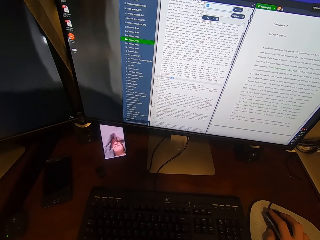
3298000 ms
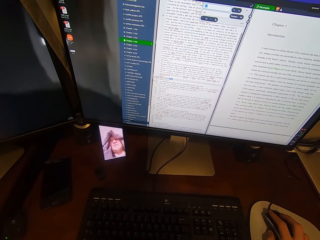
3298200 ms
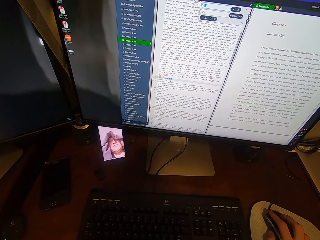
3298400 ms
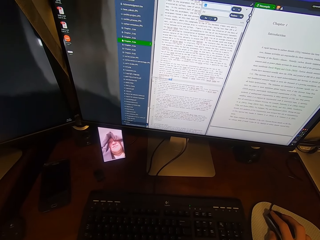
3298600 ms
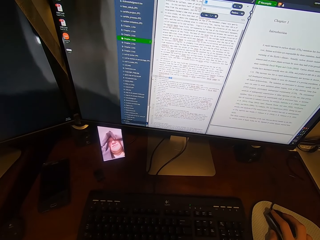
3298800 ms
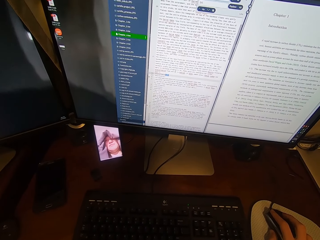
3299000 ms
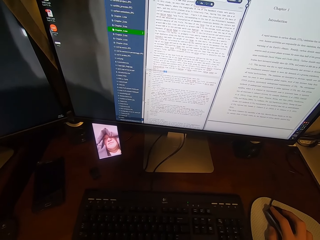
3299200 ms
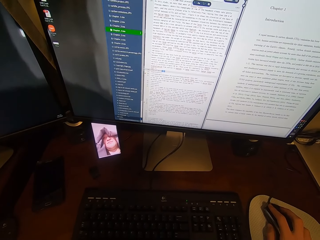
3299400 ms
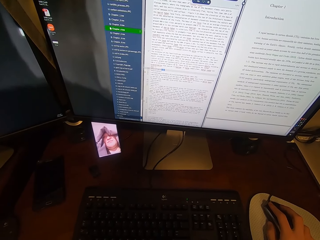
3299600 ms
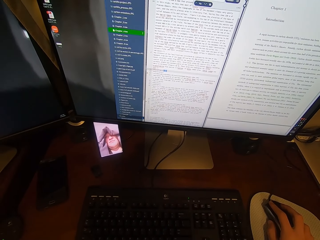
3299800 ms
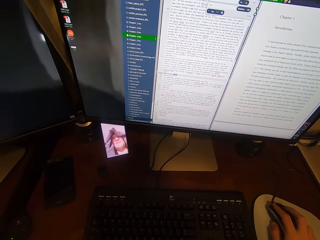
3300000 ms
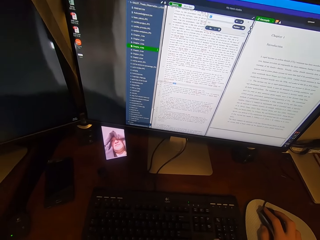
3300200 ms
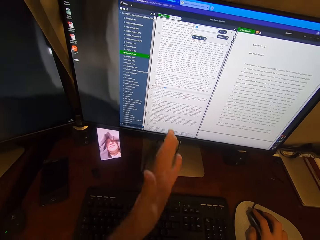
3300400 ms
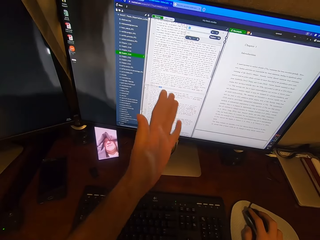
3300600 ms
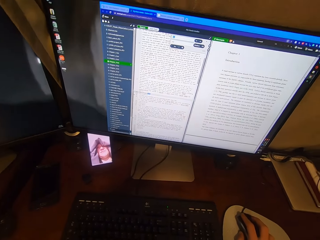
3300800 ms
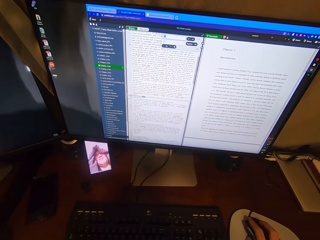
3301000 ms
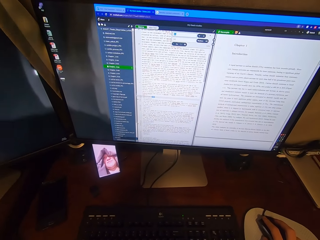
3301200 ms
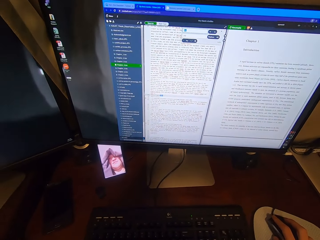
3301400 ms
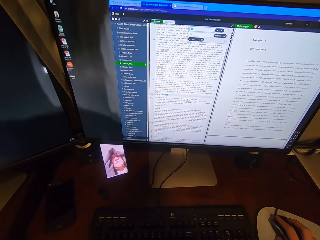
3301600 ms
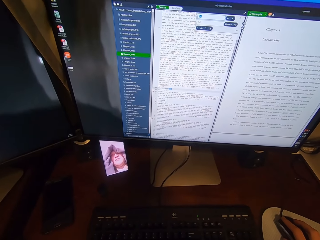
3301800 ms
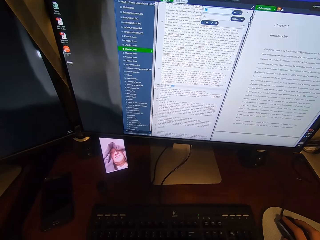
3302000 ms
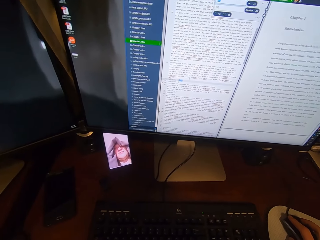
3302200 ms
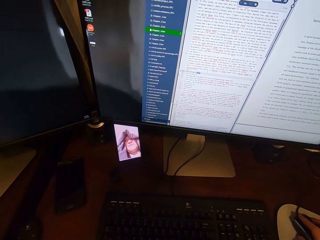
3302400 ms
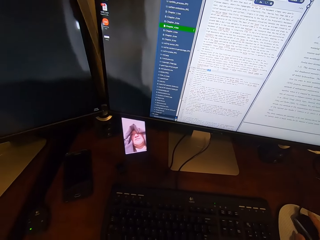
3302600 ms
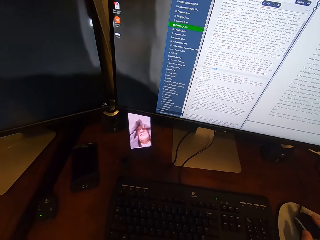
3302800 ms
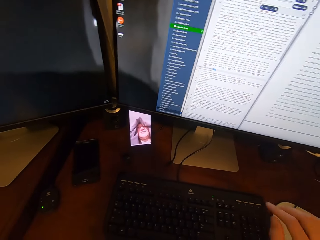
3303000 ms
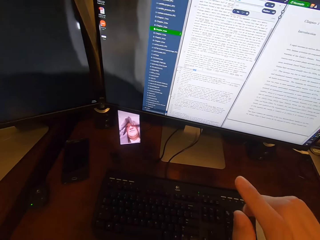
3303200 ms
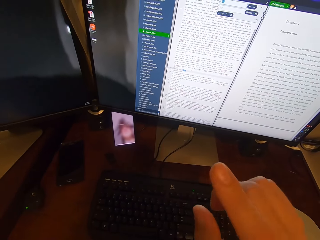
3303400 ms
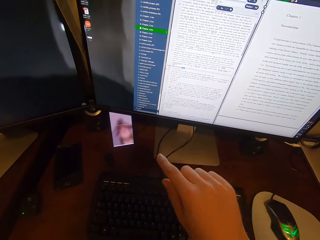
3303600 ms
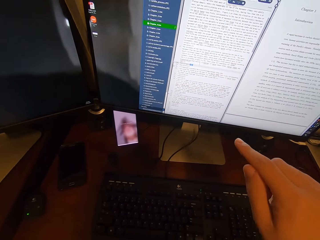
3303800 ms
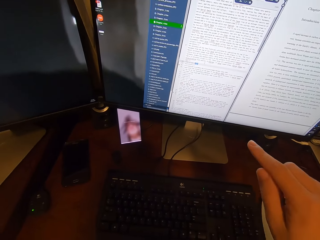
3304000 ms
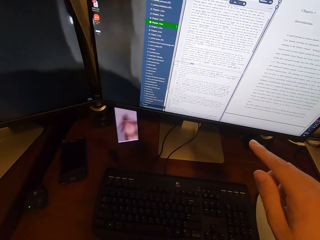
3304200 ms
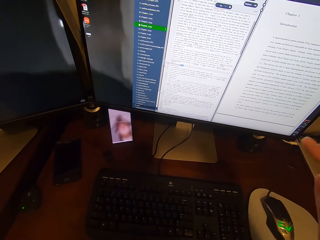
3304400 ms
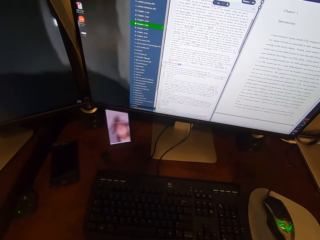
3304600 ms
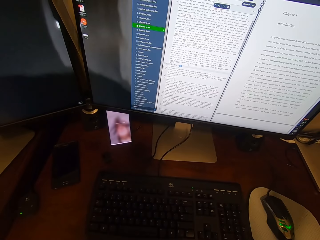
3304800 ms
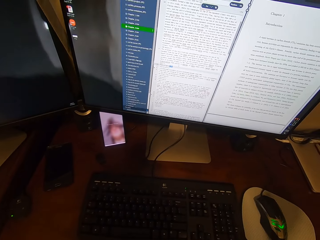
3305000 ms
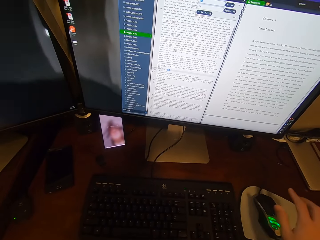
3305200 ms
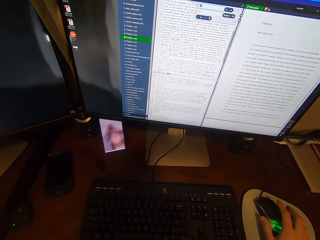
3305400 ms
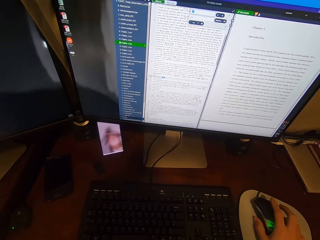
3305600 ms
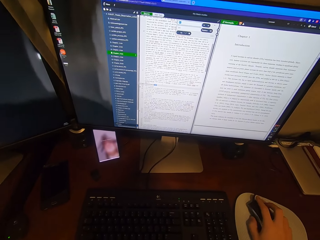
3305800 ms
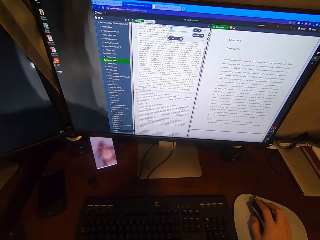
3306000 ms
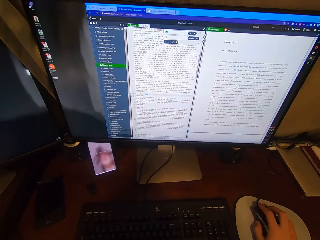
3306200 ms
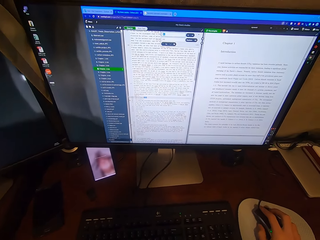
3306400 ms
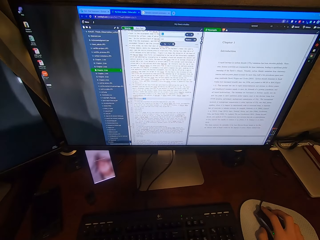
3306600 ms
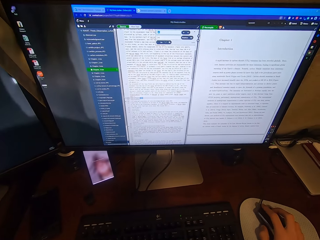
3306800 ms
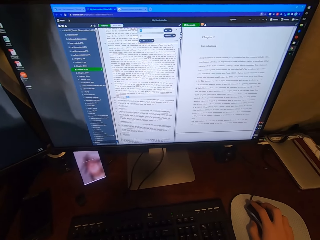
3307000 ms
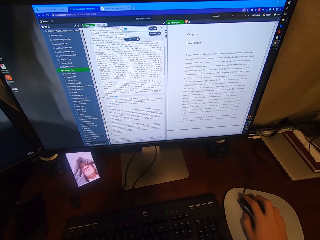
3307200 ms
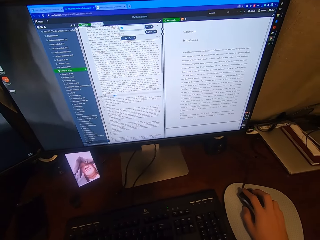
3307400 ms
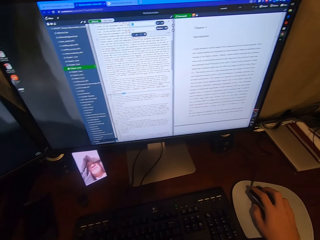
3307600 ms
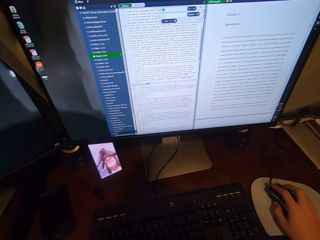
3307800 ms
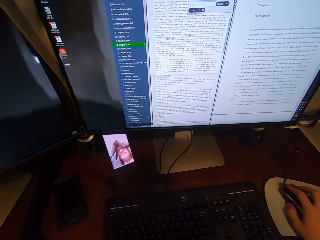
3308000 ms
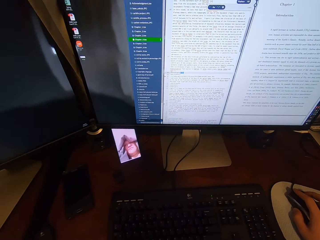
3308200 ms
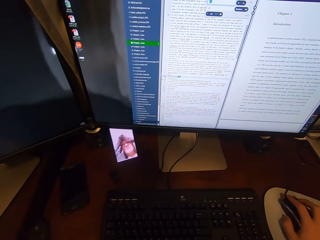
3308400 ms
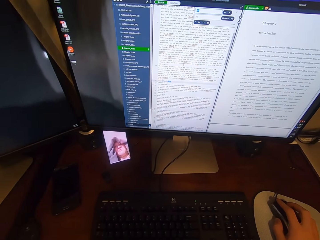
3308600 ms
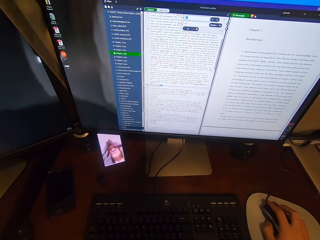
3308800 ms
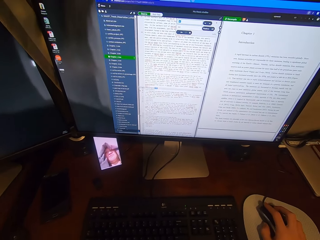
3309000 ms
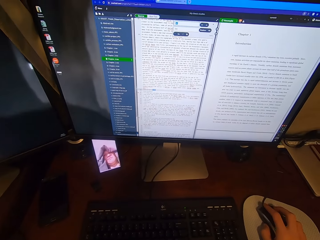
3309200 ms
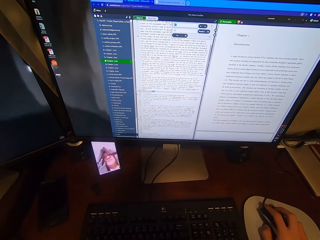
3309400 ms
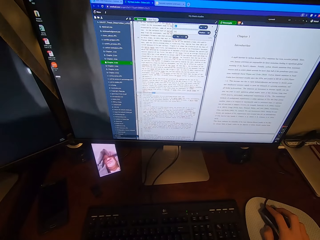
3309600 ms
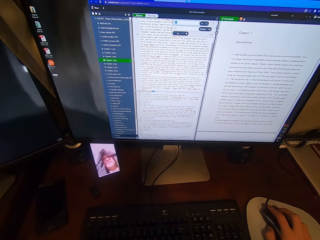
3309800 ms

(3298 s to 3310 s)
The camera wearer points his left hand towards the desktop screen. He moves the left hand. He points his right hand towards the desktop screen. He holds the USB mouse attached to the desktop computer with his right hand. He stares at the monitor.

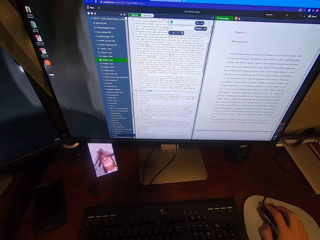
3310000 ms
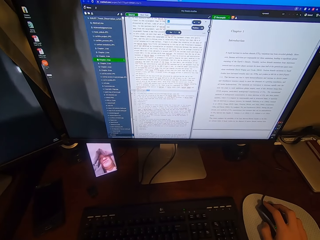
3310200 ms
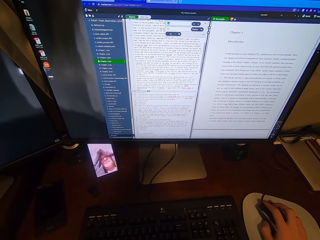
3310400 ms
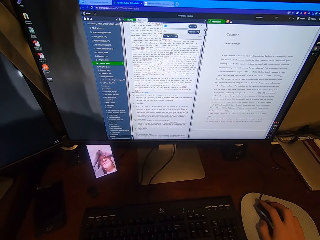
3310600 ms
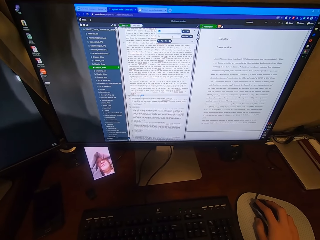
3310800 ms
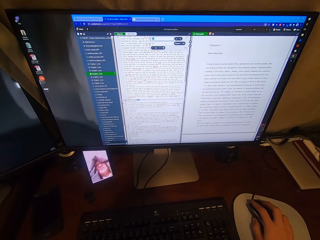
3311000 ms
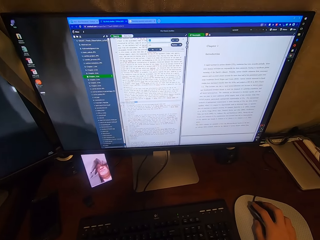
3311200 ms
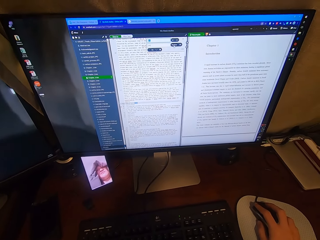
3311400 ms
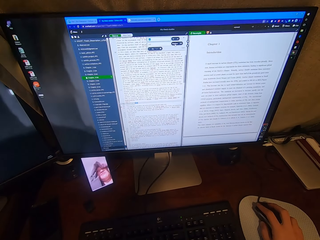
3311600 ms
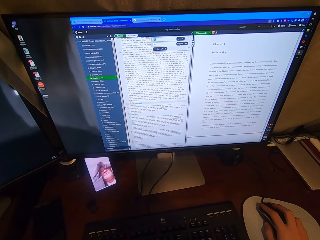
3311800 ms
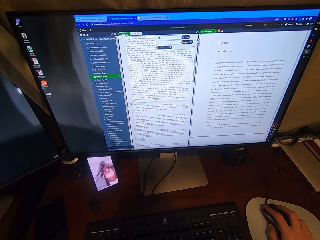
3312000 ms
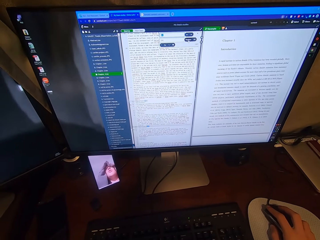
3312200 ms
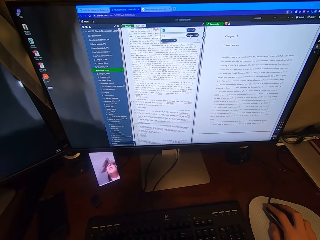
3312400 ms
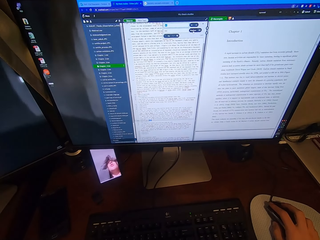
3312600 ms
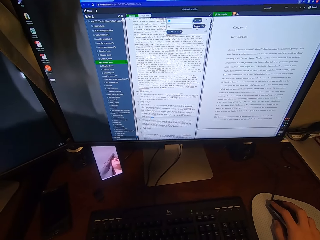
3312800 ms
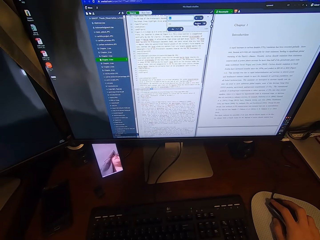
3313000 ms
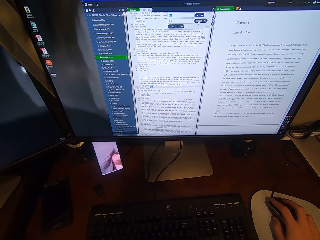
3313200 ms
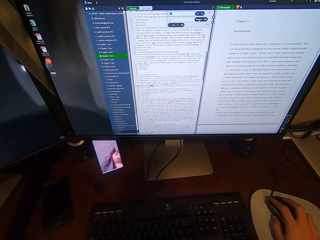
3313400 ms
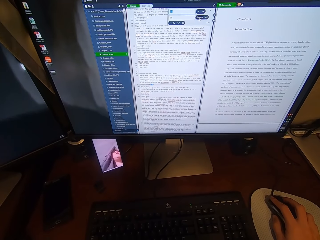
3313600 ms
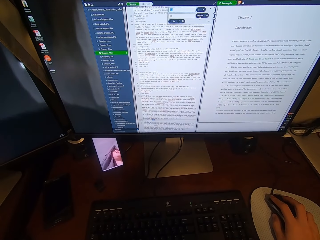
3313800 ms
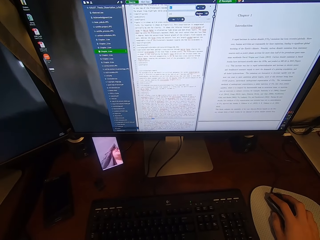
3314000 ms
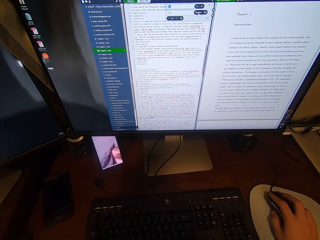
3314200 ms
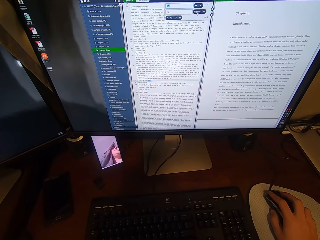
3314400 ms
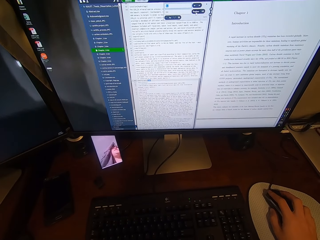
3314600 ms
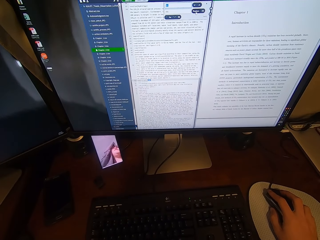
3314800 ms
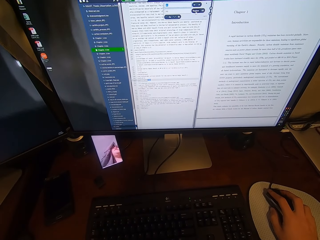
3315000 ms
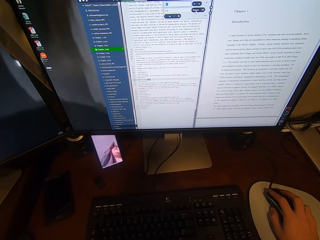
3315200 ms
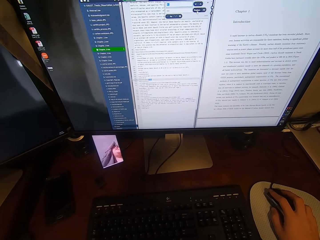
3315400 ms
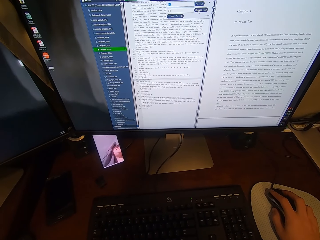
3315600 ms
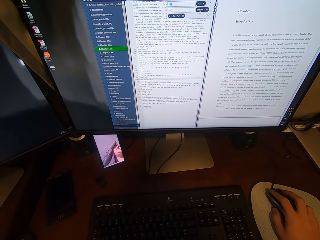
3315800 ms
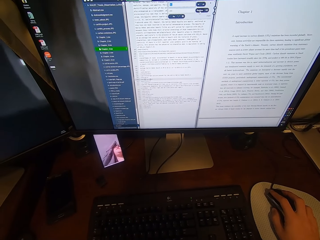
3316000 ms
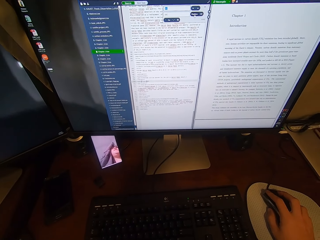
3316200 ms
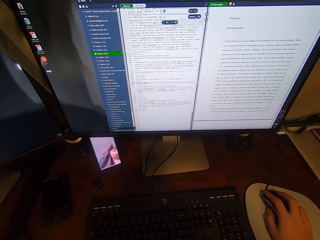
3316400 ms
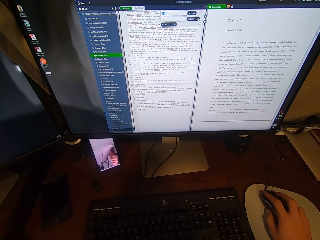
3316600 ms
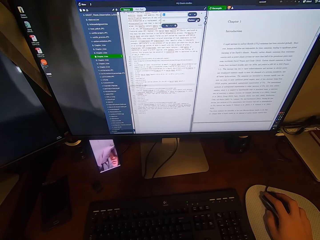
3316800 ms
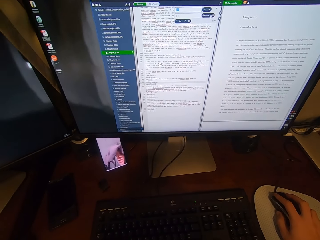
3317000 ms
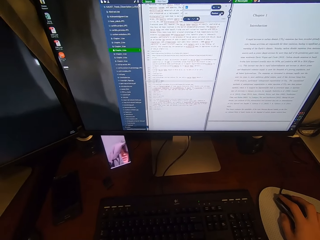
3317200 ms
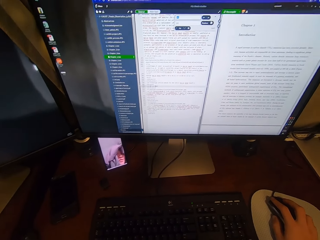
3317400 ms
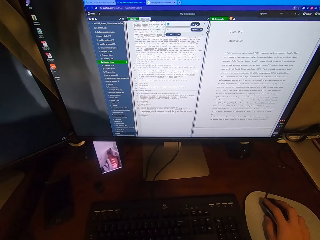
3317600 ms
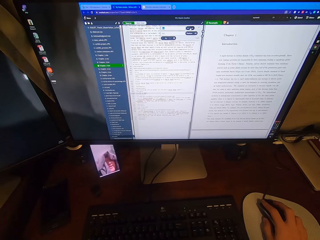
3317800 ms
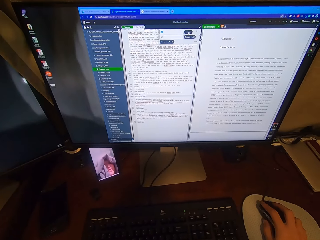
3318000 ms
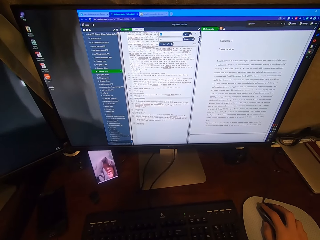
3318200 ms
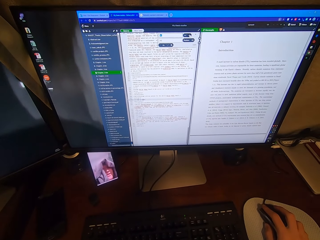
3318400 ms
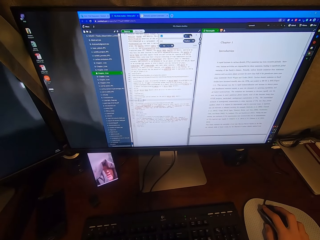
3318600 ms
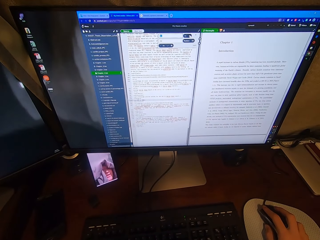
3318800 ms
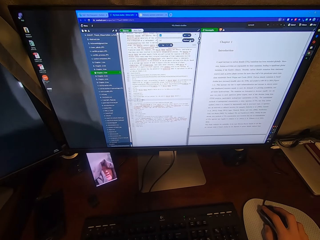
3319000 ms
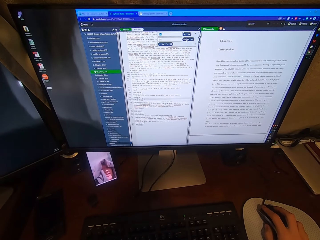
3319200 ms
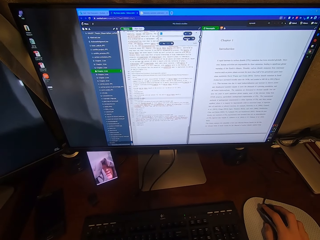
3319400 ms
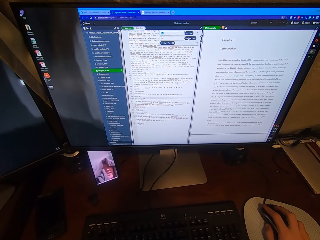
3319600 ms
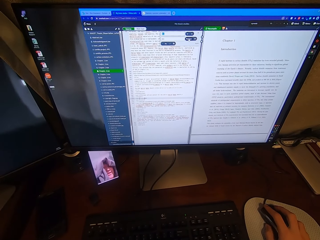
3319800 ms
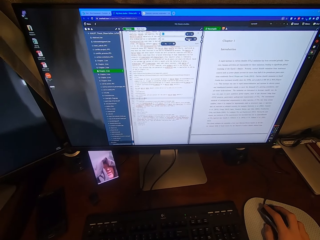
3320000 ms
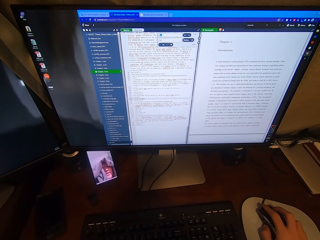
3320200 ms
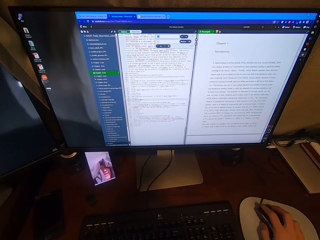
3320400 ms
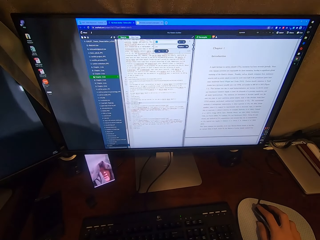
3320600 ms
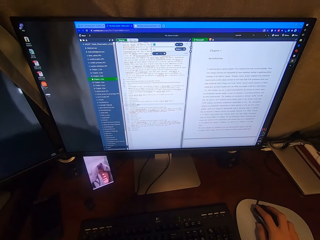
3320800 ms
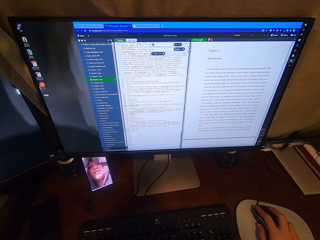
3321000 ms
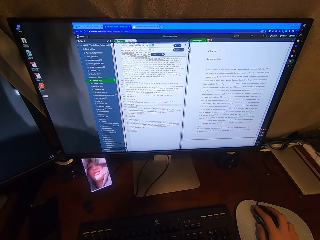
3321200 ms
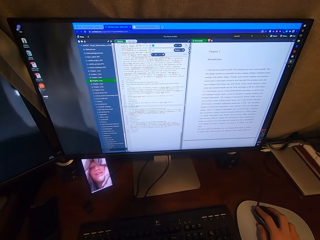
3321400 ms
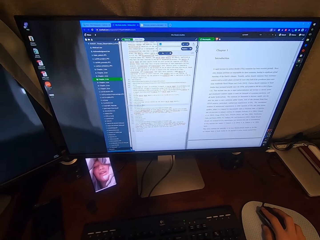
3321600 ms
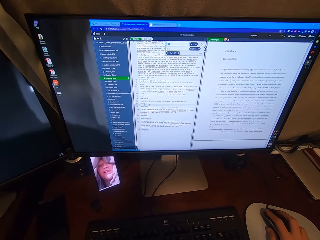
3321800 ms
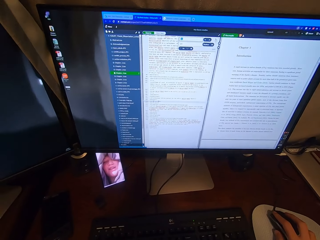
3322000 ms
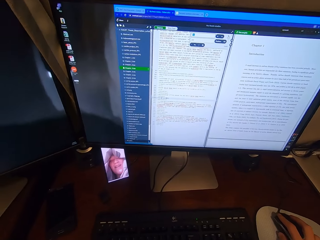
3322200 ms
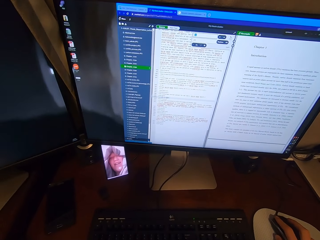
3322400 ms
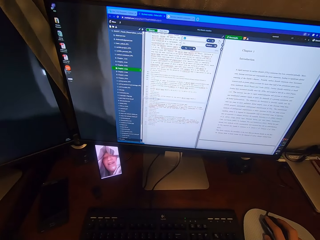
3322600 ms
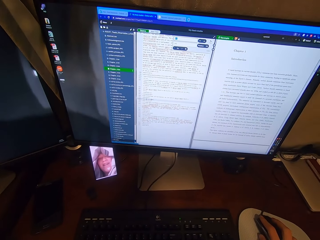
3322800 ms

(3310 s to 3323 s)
The camera wearer clicks on the USB mouse attached to the desktop computer with his right hand. He operates the computer using the mouse.
